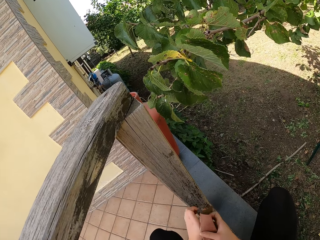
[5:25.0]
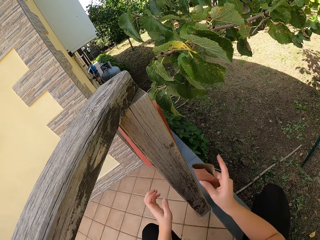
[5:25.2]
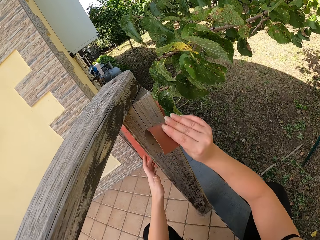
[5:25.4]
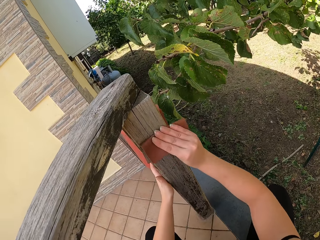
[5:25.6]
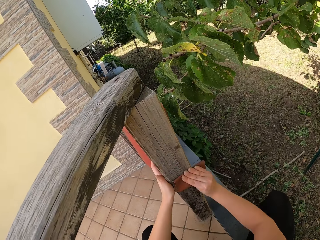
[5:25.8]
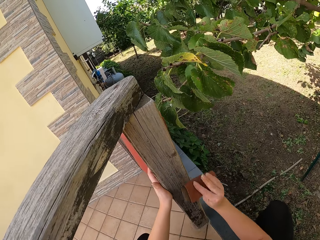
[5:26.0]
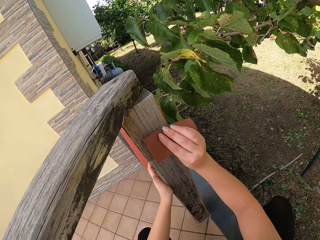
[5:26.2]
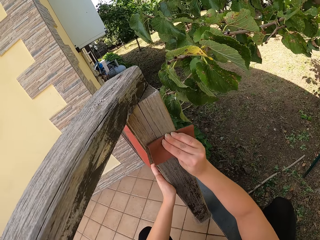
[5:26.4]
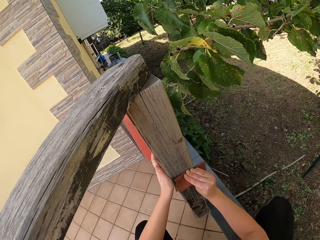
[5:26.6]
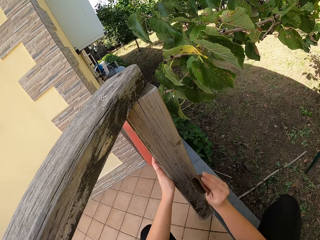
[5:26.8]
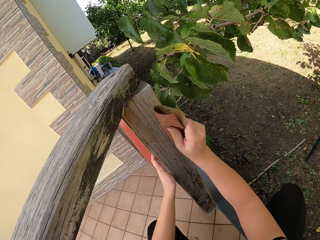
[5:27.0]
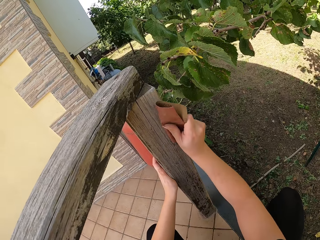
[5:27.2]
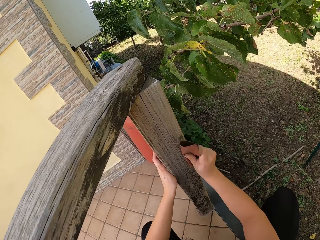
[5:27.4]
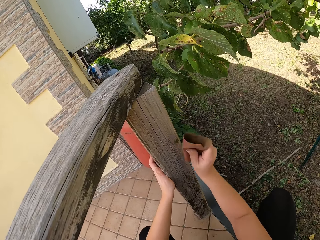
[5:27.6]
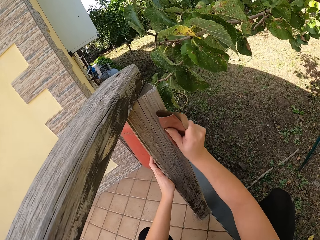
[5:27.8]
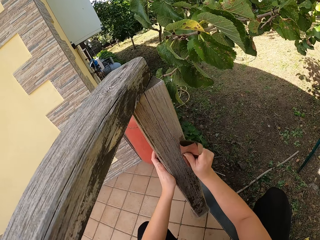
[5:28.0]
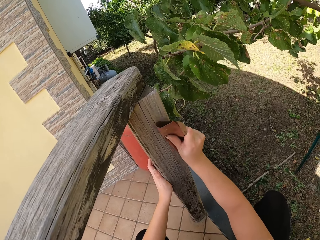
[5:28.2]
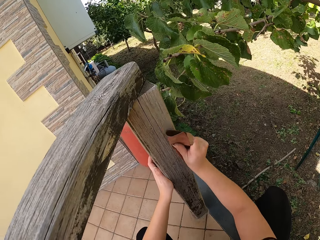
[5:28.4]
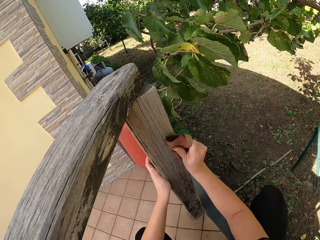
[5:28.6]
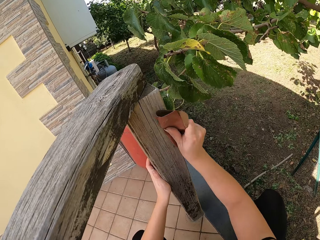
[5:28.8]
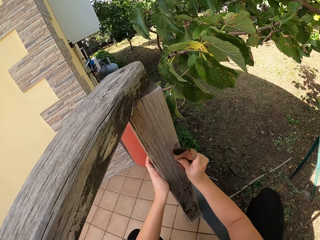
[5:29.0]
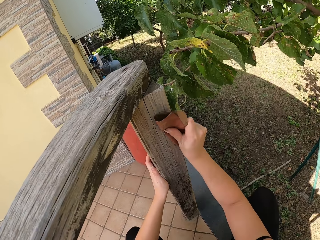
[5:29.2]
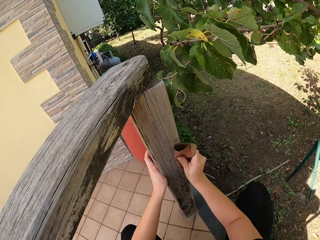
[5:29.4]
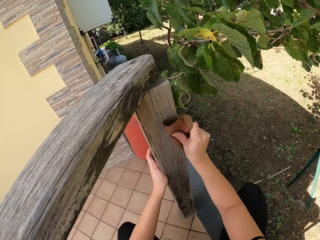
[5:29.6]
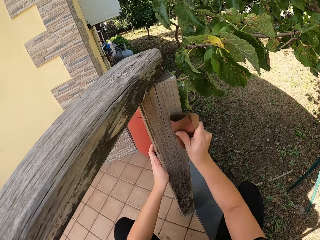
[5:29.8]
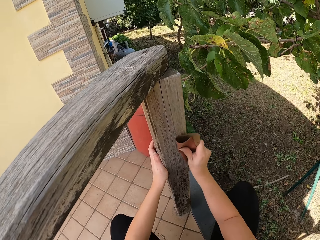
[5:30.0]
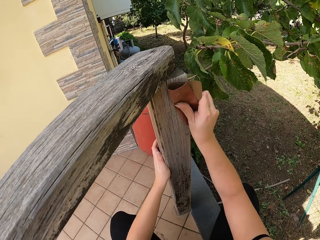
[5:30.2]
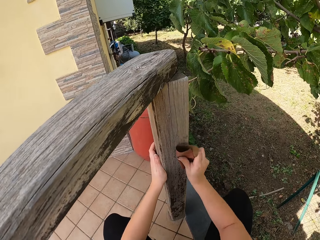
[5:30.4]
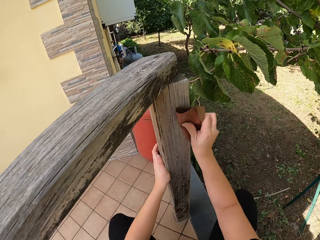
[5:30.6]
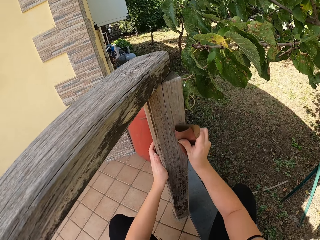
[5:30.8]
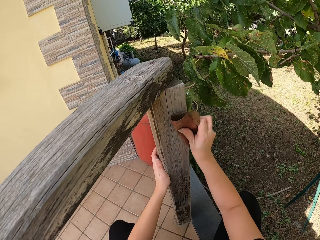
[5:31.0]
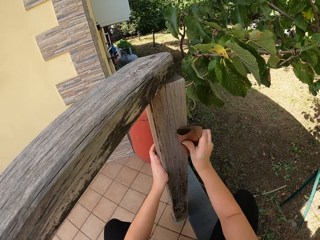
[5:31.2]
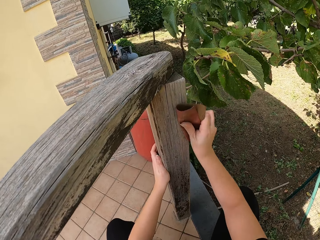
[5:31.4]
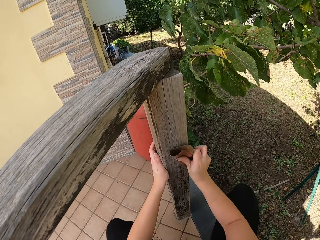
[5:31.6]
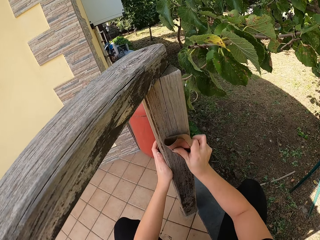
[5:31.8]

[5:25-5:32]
The camera wearer folds the sandpaper. They continue sandpapering the wood frame.

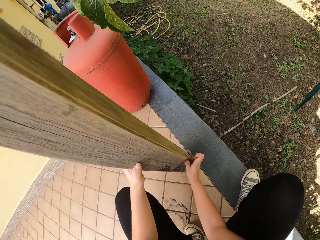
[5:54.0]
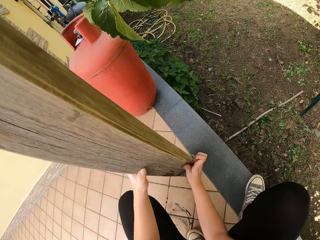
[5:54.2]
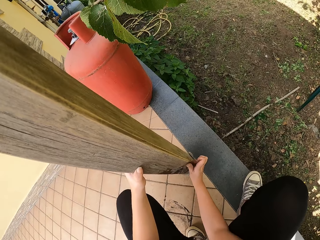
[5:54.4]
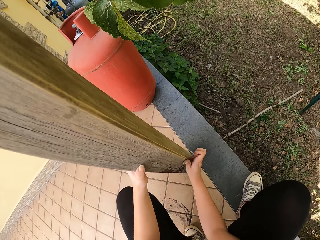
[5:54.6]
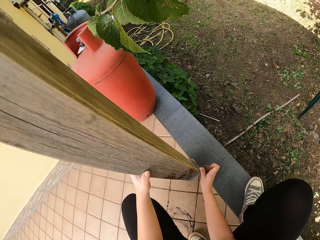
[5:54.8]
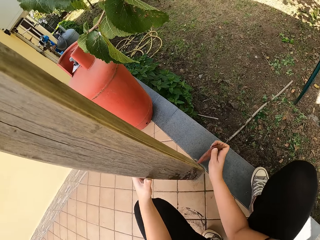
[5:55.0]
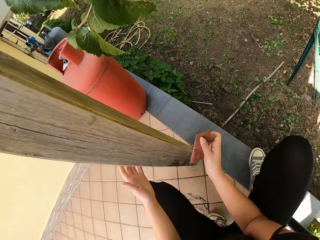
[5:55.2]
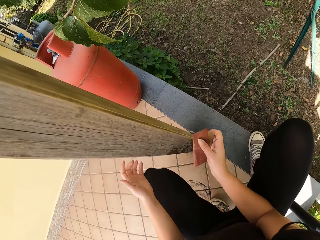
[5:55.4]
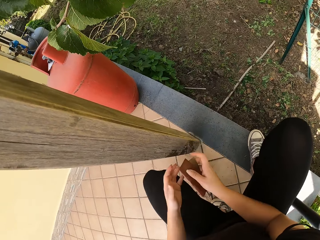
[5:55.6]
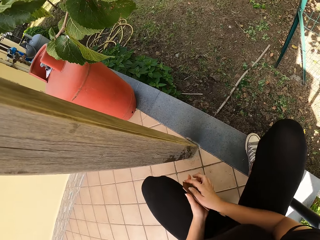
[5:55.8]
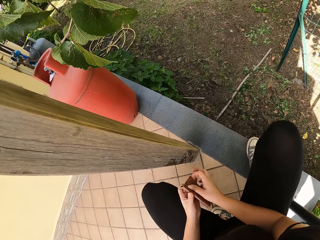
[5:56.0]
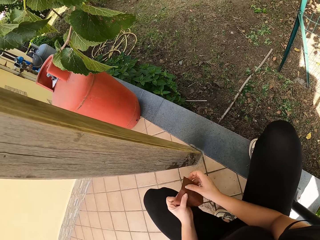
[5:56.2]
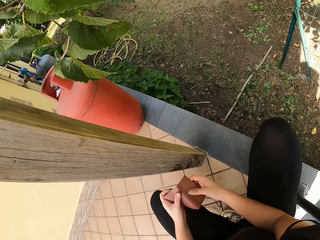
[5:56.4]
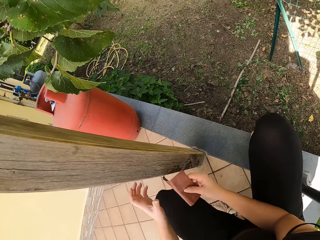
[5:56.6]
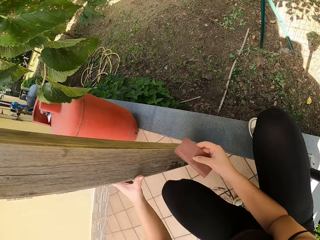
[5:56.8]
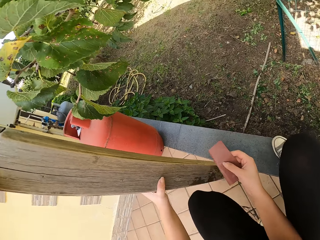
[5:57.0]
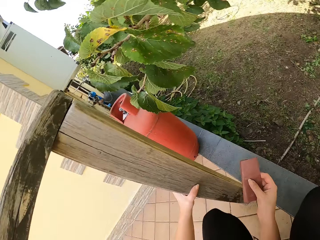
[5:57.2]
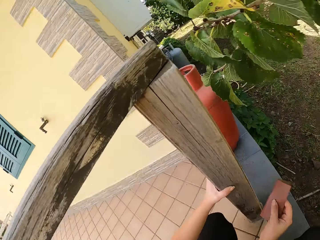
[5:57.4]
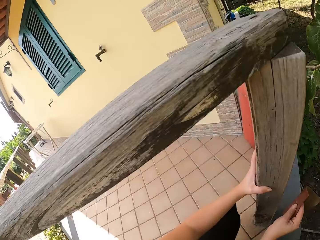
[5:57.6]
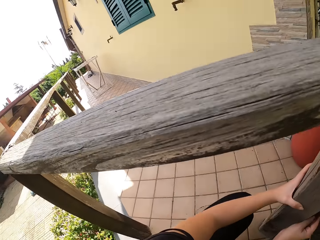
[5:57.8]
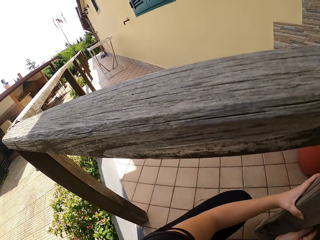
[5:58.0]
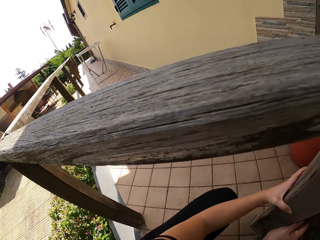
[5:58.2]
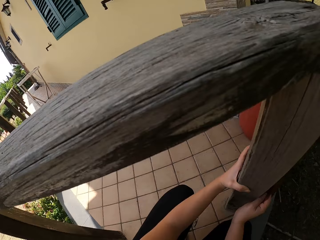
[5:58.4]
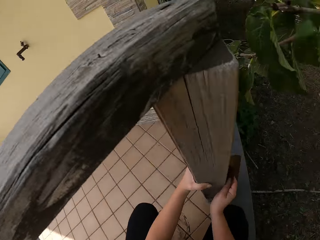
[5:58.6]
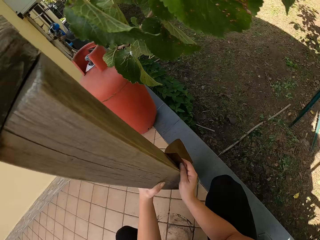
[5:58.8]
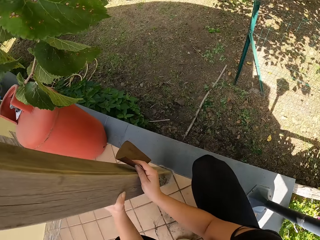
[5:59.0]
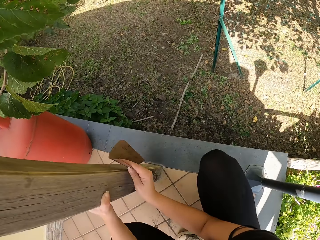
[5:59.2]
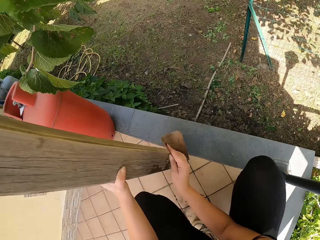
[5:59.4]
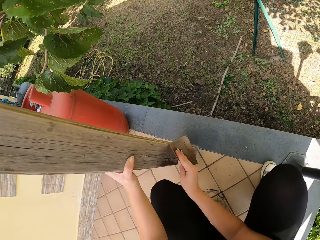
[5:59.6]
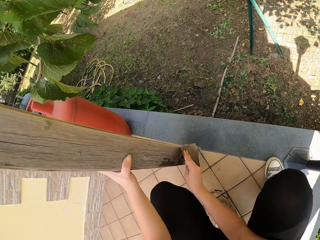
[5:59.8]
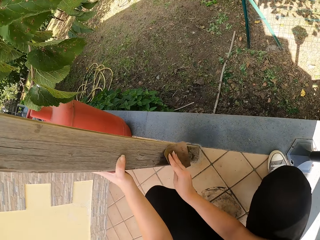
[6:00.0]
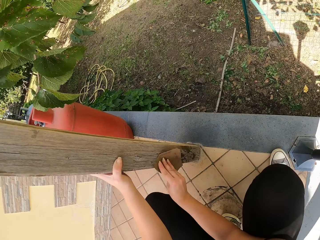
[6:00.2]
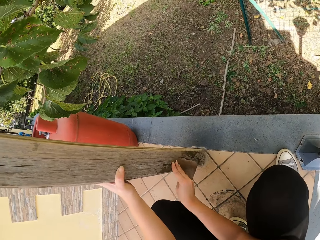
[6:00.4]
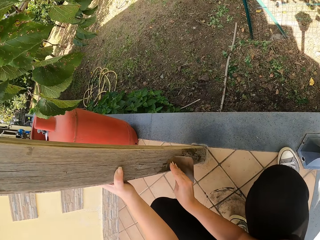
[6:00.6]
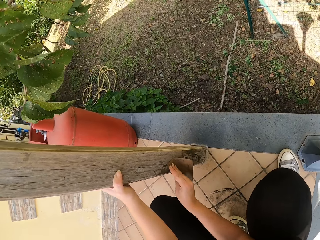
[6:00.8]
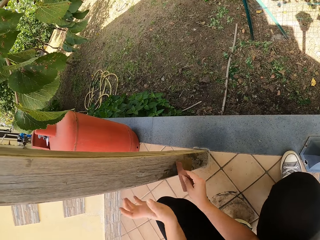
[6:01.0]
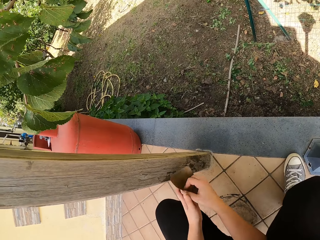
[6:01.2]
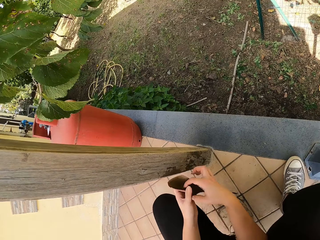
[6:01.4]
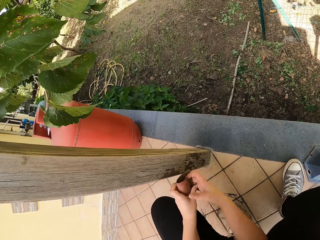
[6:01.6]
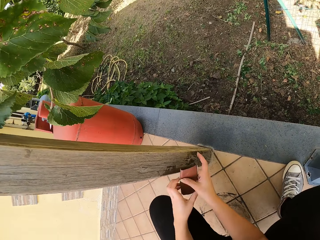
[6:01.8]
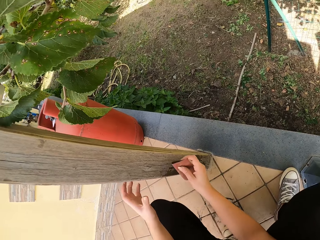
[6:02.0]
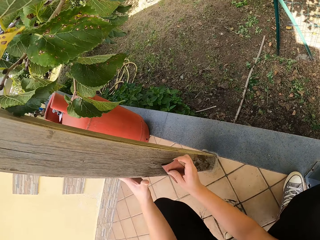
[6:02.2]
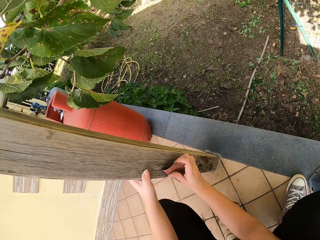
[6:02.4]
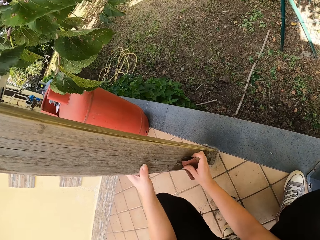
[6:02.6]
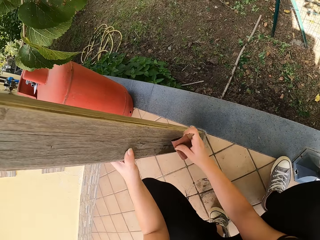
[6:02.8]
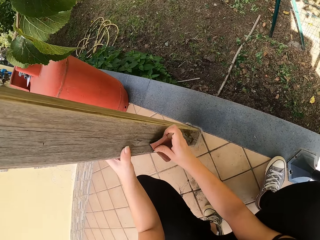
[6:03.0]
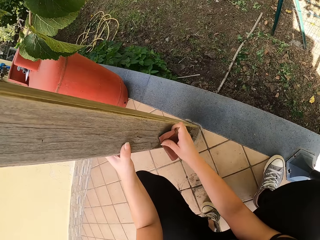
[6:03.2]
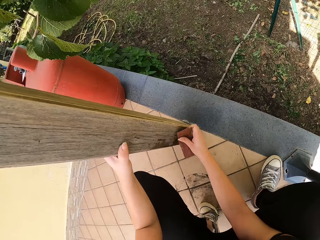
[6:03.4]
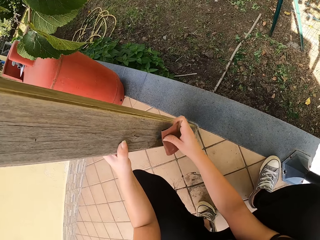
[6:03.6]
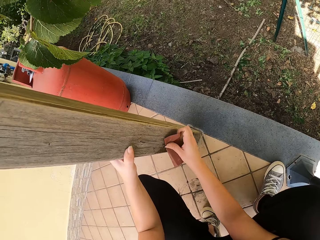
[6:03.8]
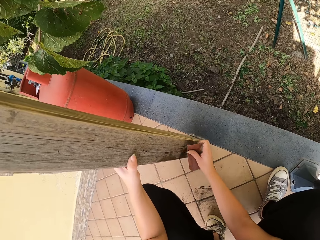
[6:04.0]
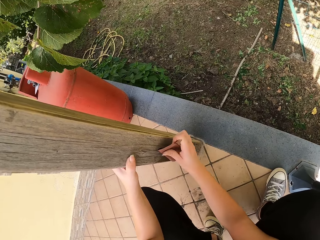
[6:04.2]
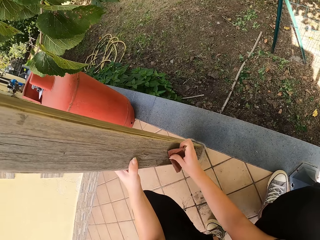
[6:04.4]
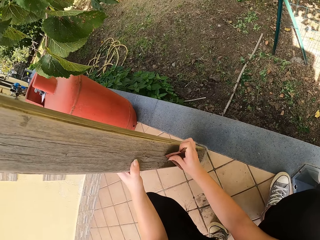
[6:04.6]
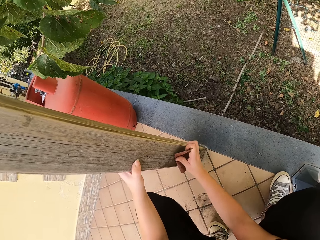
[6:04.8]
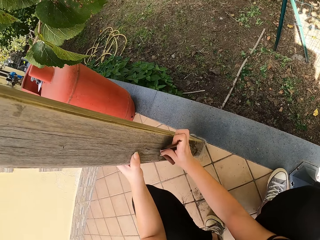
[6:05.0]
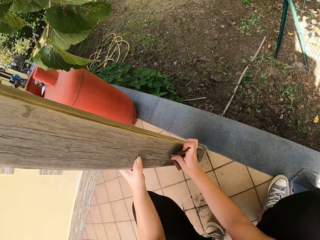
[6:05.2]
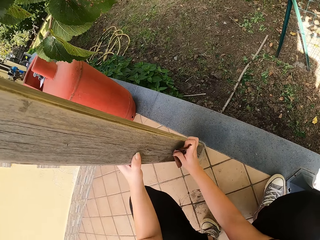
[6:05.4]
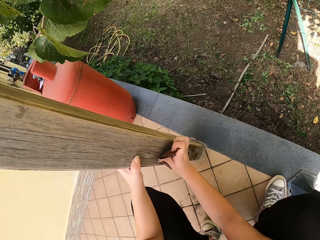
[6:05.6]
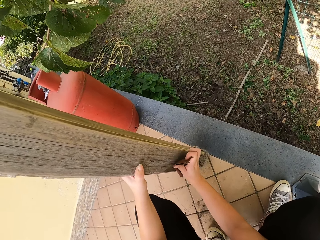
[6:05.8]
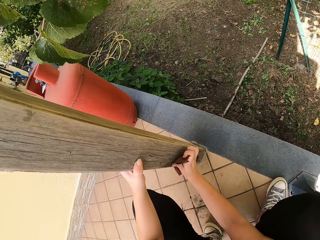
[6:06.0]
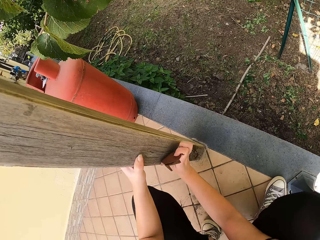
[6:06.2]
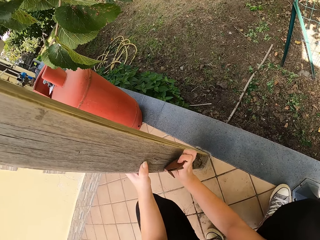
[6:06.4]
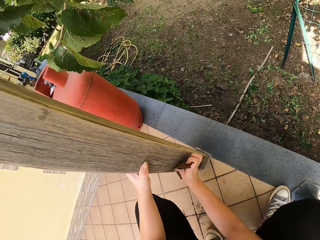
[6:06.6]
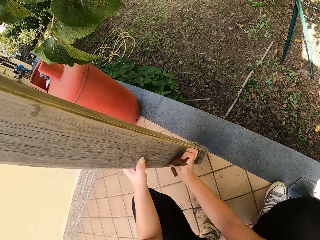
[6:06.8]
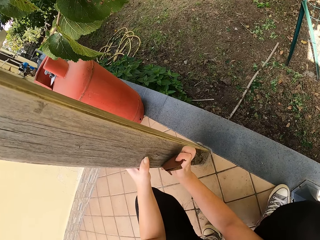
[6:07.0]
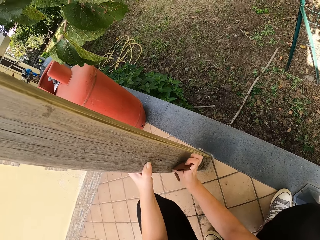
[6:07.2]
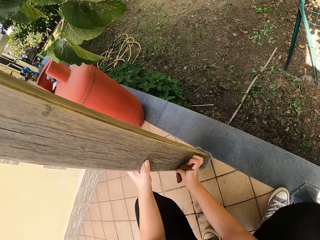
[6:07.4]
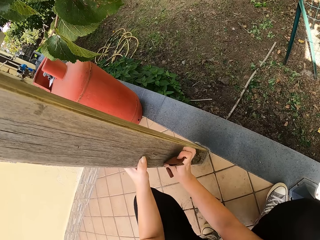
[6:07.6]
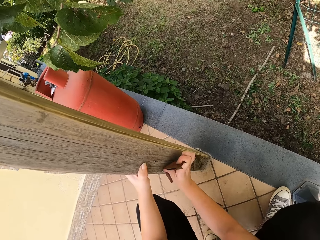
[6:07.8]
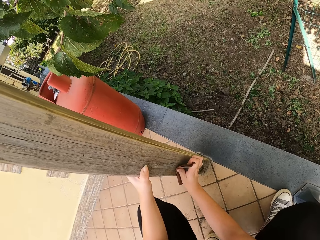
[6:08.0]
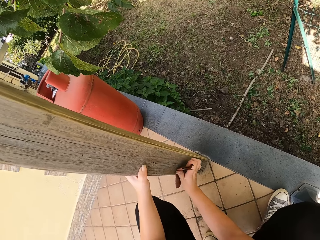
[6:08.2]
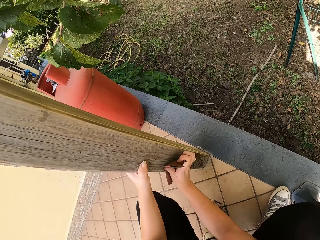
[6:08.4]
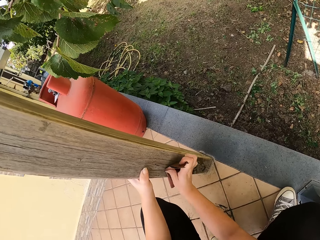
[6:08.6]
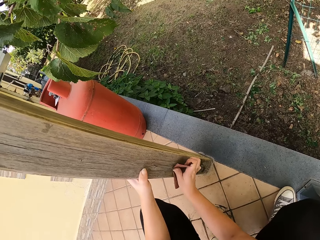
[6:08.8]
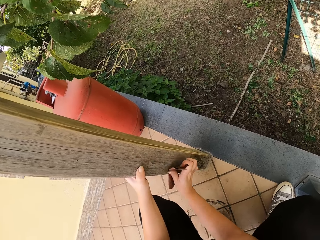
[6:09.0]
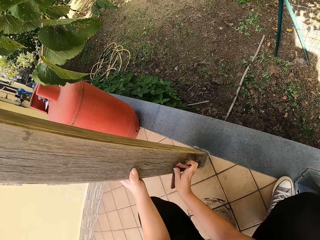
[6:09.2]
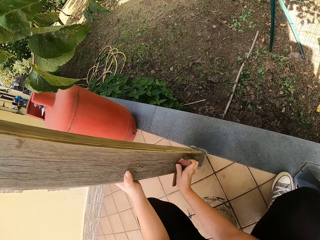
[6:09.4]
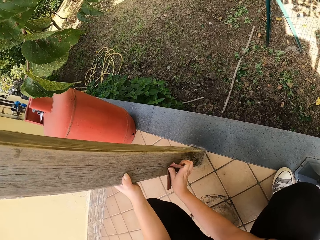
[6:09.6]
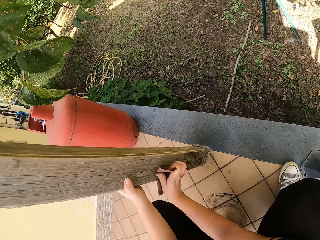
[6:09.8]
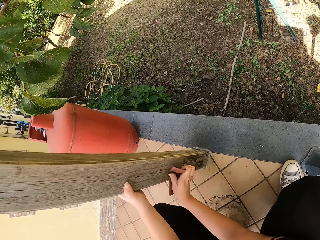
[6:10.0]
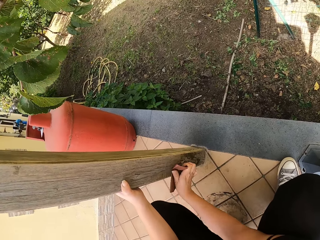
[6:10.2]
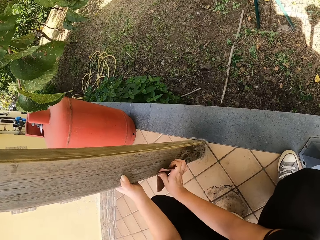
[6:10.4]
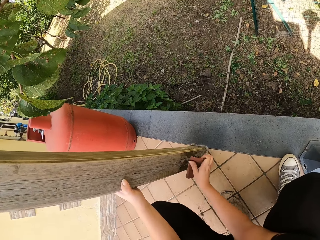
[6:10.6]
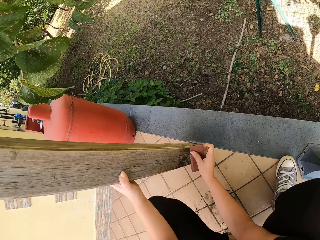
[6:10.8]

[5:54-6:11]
The camera wearer holds the sandpaper with his hand. He unfolds the sandpaper. He holds the wood frame with his left hand. He looks around. He continues sandpapering the wood frame. He folds the sandpaper. He holds the sandpaper with his hand. He continues sandpapering the wood frame.
